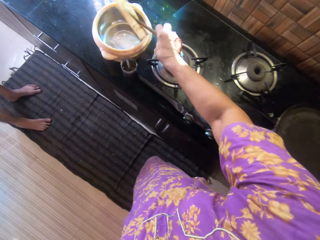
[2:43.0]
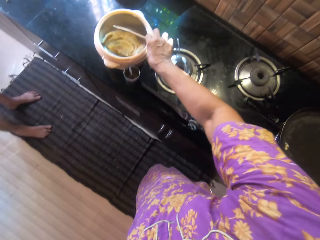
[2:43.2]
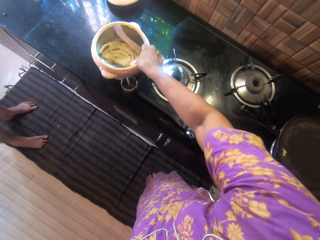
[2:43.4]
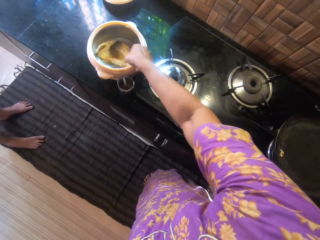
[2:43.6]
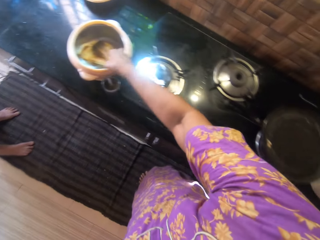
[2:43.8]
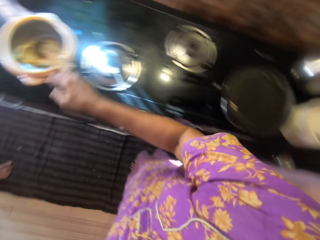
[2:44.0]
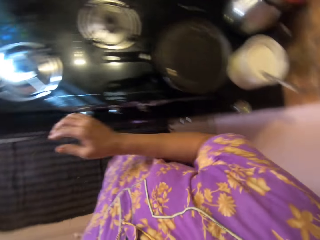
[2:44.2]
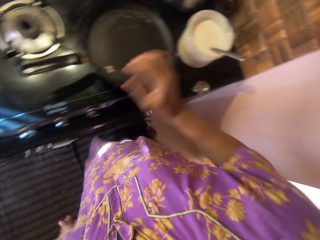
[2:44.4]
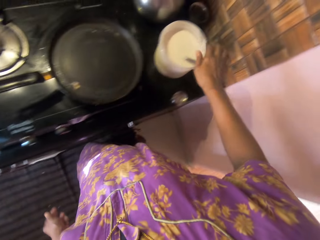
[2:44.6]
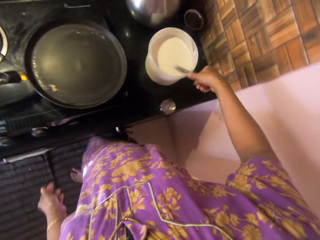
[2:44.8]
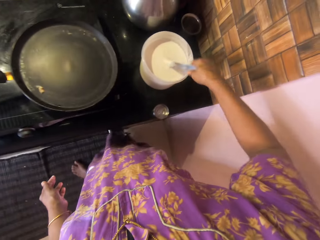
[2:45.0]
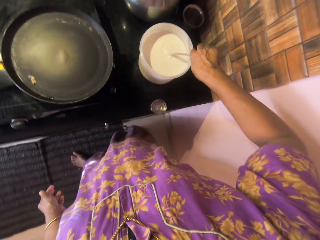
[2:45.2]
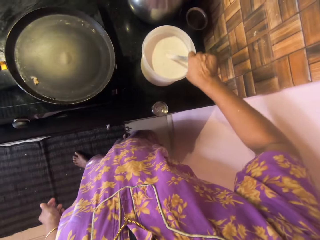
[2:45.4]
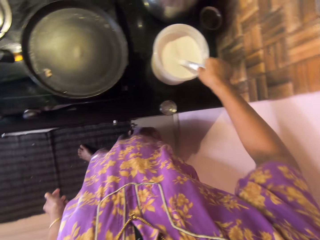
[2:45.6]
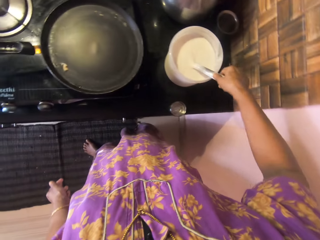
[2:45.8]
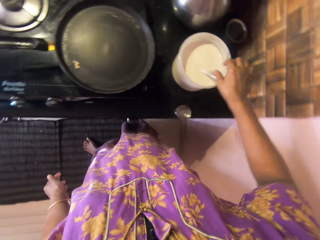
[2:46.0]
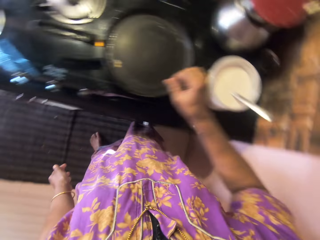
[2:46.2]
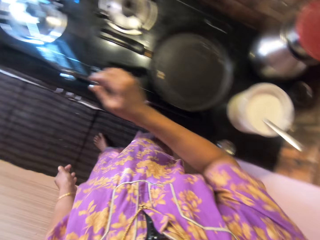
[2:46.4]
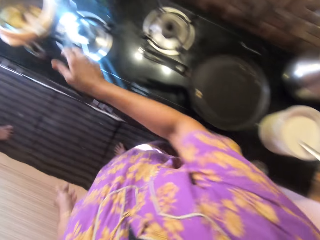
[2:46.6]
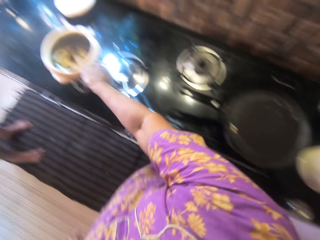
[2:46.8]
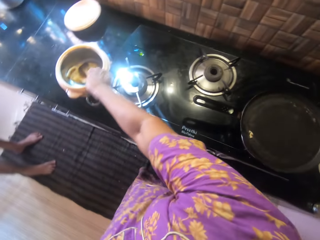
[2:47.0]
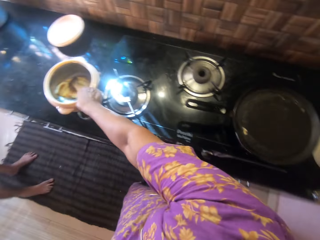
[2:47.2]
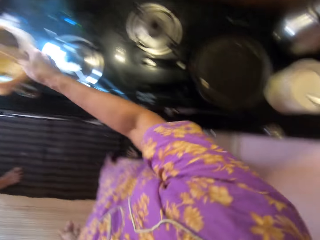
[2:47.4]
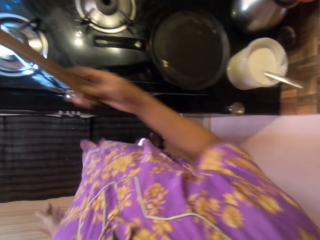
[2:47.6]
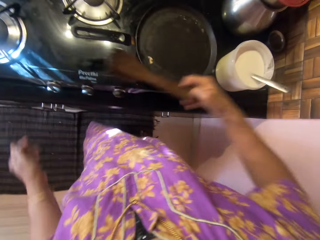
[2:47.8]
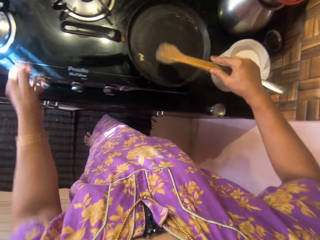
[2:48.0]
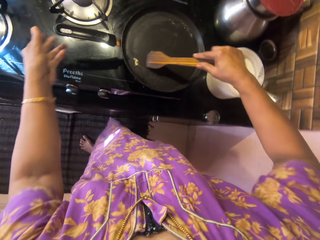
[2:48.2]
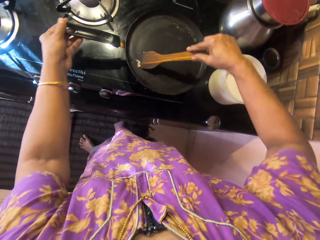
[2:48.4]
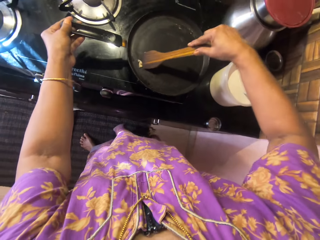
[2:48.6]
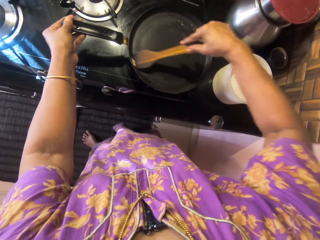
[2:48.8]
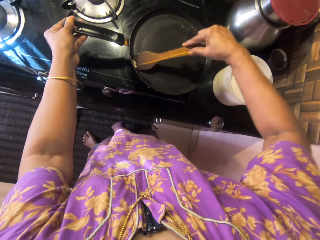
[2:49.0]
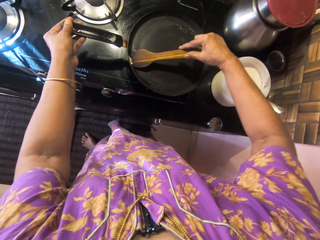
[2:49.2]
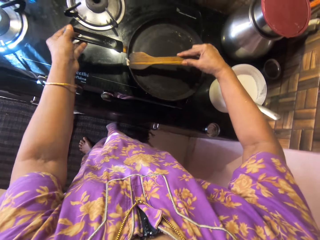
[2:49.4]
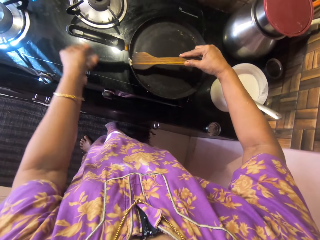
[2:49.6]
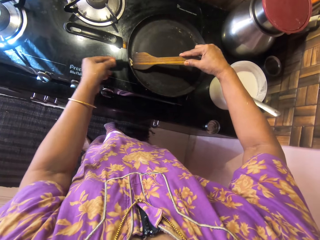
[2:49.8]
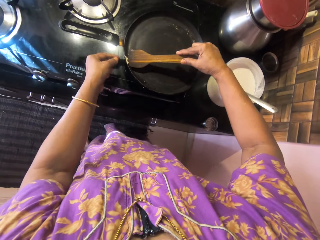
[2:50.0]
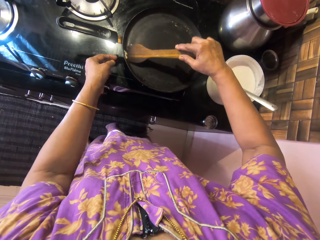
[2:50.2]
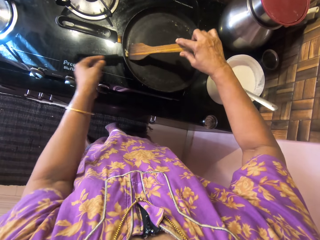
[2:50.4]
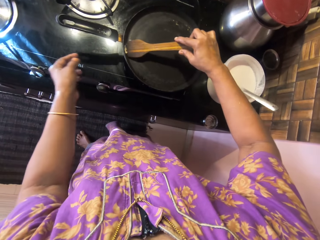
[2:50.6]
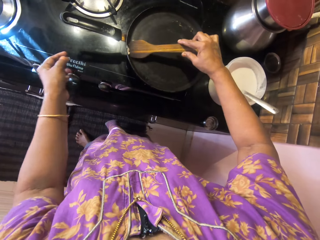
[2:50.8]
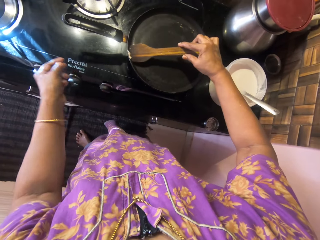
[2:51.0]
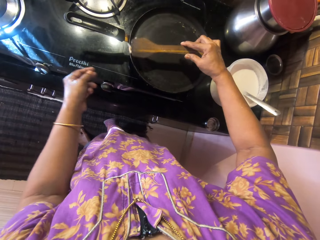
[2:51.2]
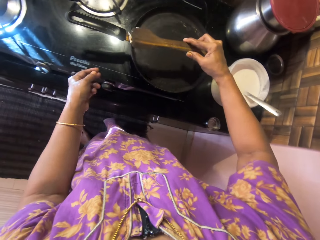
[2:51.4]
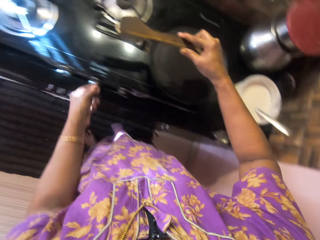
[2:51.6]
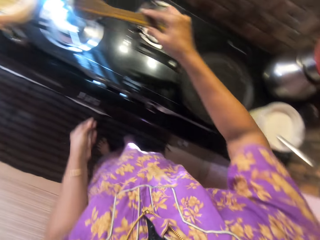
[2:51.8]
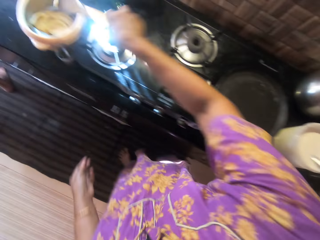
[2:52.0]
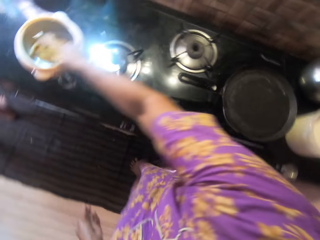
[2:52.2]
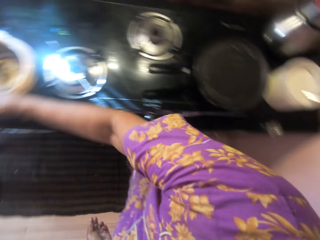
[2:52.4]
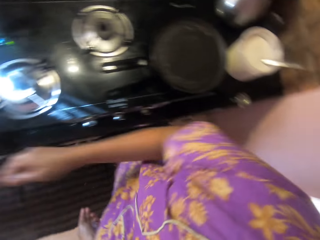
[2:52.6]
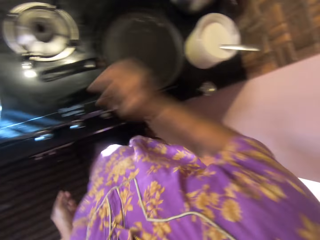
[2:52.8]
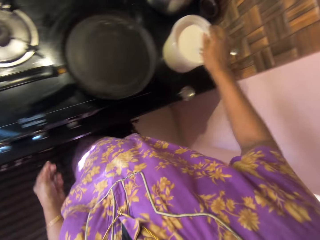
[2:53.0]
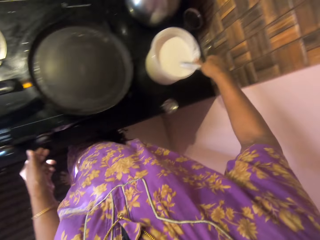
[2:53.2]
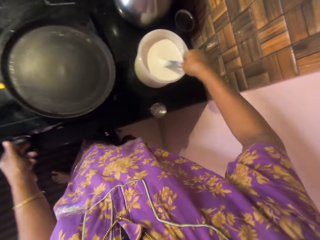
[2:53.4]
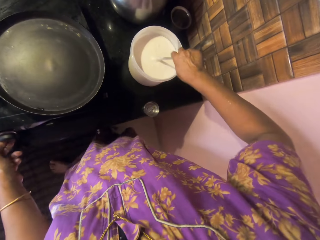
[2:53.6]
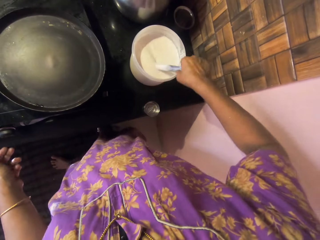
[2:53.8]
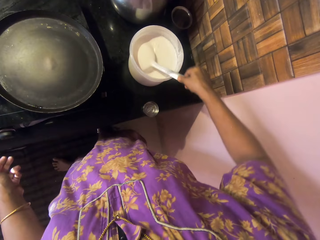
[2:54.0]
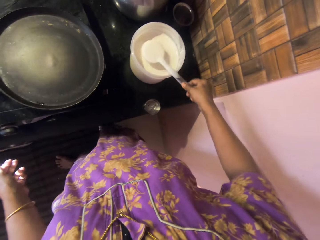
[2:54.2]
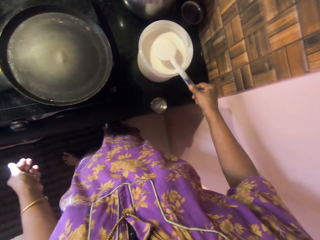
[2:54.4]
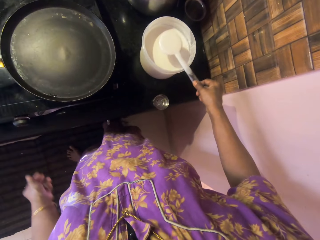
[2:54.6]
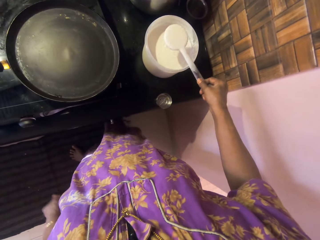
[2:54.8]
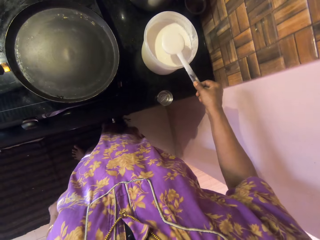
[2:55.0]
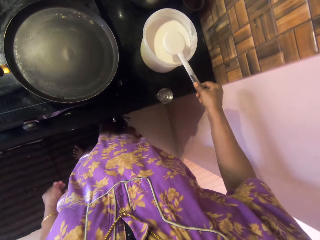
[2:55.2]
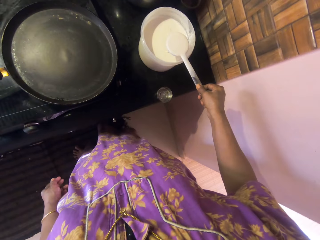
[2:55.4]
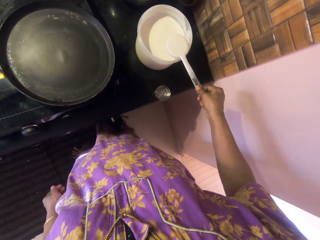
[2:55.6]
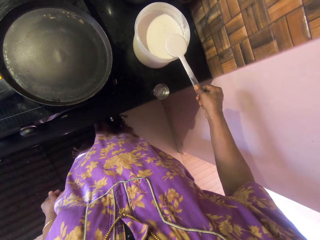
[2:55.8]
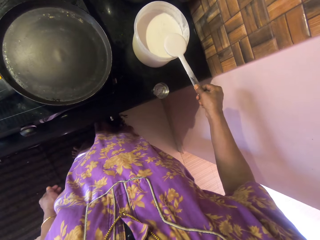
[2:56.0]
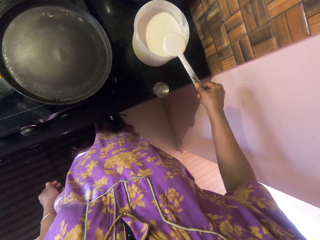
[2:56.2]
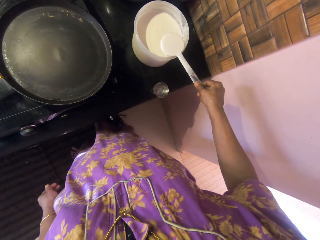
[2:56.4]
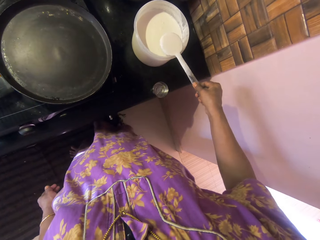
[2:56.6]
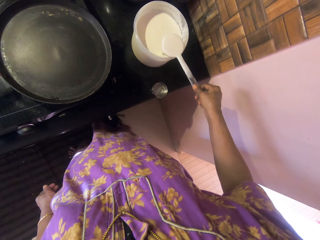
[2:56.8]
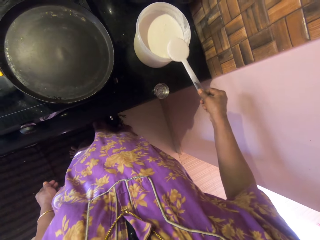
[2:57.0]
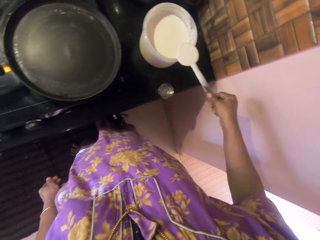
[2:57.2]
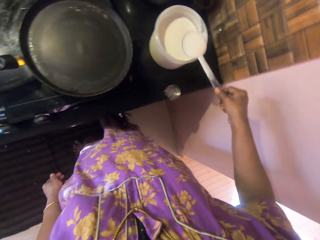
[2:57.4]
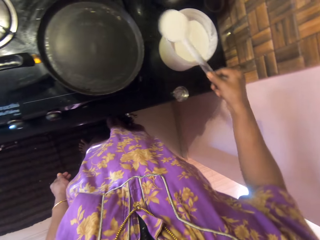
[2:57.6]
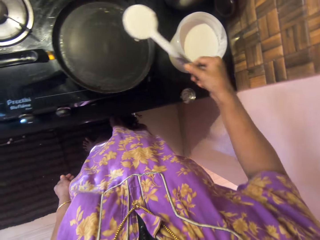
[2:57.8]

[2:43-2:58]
The camera wearer places the pancake in the hotpot. She drops the spatula into the food warmer. She takes the scooping spoon, holds the spoon in the bowl of batter with her right hand, and releases the spoon in the bowl of smooth batter. She picks the spatula from the food warmer with her right hand. She removes crumbs of pancake from the pan with the spatula into the food warmer. She holds the handle of the pan with her left hand. She drops the spatula into the food warmer. She takes the scooping spoon, scoops the flour mixture, and scrapes off the mixture from the container.

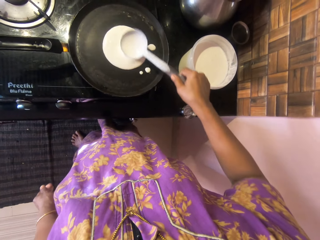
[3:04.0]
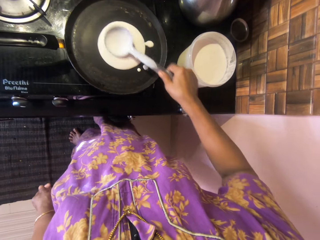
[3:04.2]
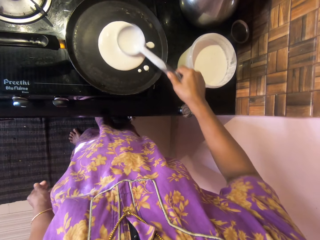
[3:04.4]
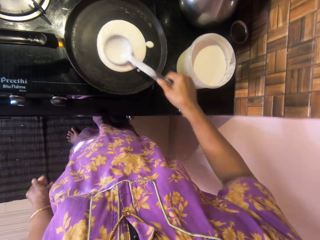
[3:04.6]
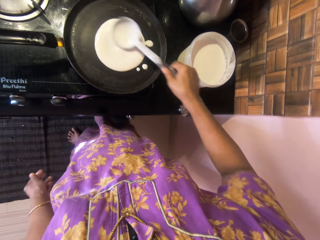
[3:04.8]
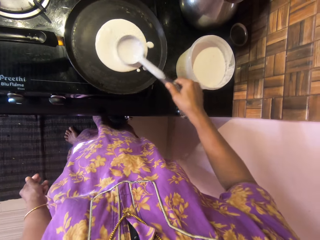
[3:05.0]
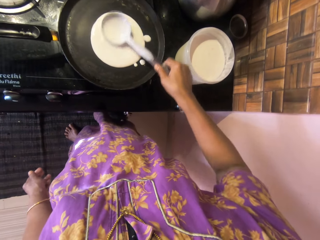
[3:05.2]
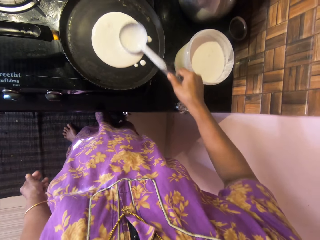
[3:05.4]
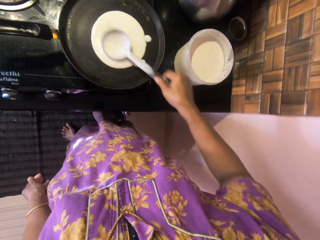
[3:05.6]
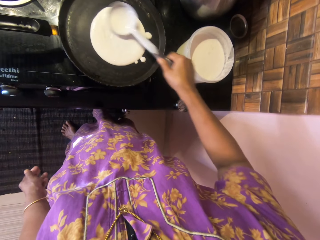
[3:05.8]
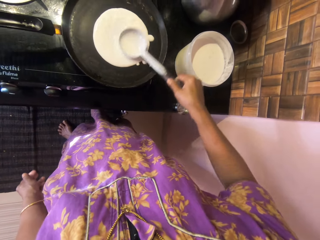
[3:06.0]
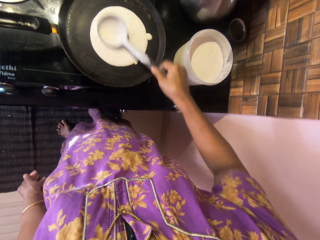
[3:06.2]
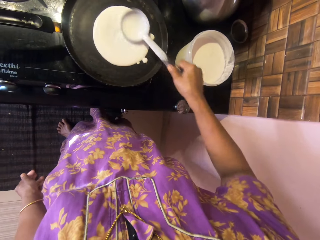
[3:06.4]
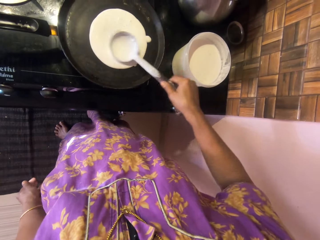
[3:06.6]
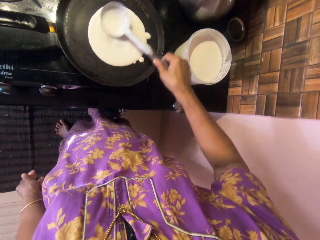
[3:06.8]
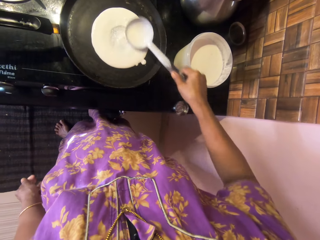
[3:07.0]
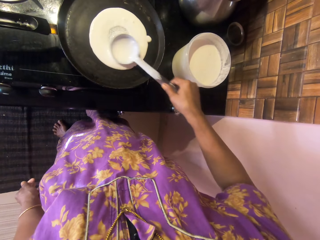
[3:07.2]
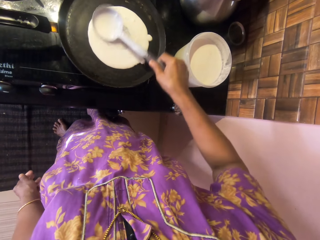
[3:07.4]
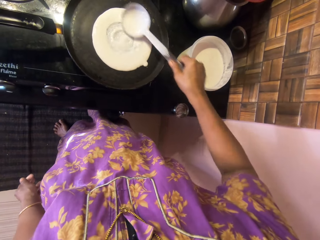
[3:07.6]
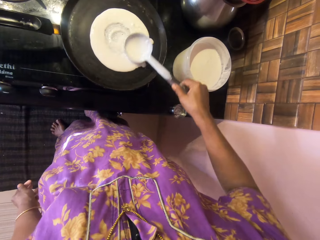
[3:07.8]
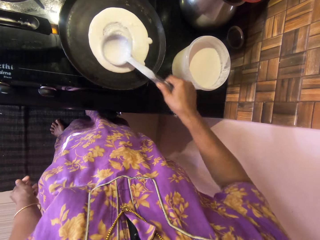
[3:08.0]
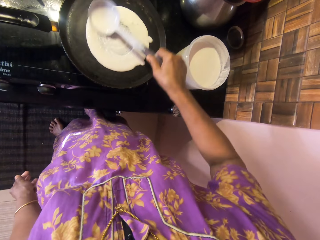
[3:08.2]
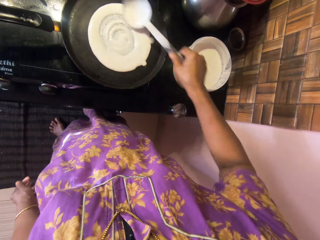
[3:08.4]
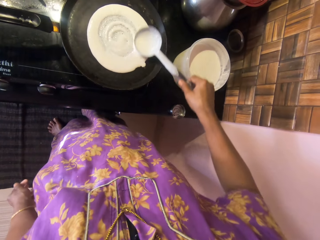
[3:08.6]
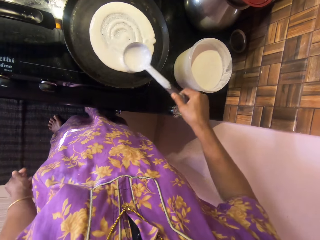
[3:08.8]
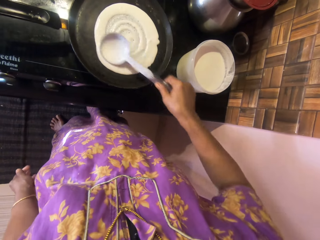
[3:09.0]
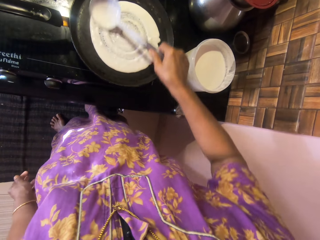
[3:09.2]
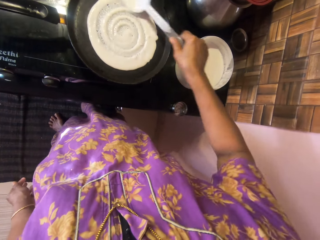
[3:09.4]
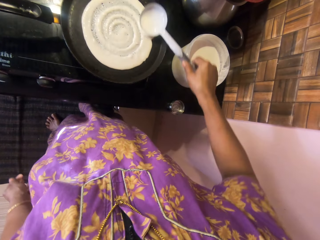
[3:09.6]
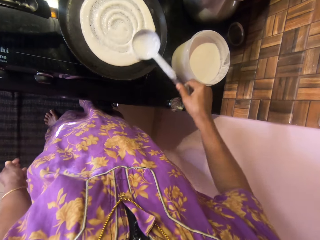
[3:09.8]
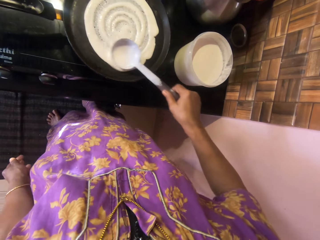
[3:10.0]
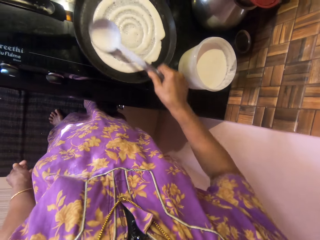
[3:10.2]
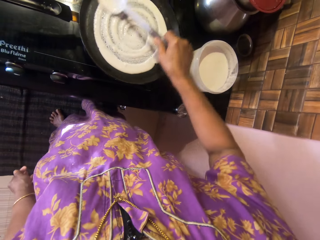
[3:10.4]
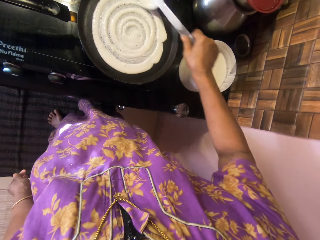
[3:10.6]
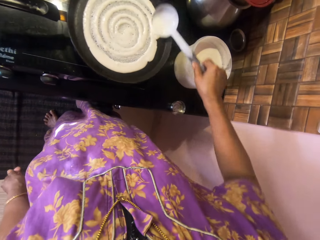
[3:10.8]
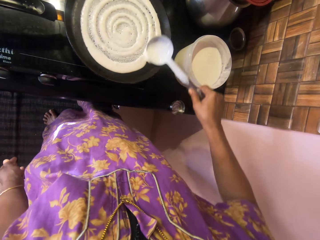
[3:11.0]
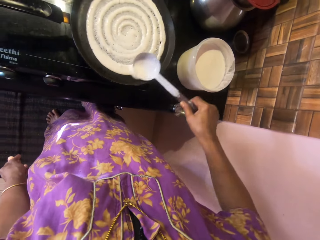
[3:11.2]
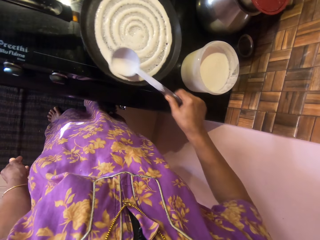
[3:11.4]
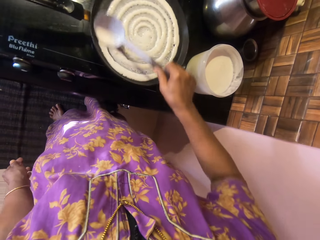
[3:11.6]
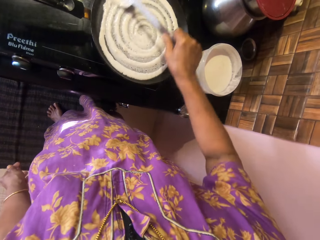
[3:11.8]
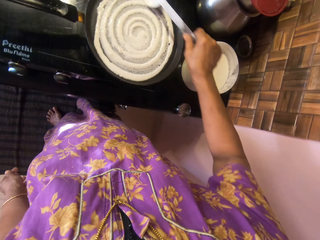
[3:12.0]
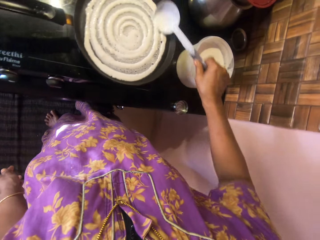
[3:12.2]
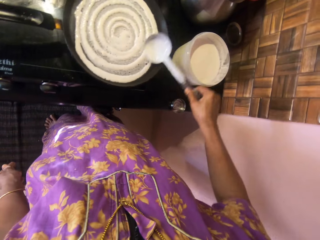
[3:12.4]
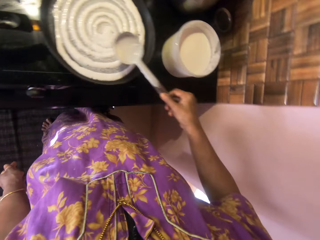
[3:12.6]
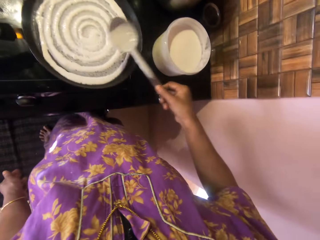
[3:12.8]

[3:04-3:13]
The camera wearer stirs the mixture in the pan. They spread the pancake batter over the surface of the pan with the spoon.
